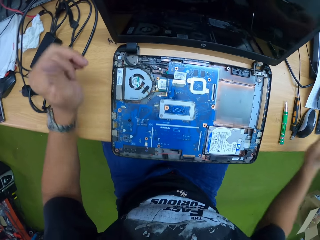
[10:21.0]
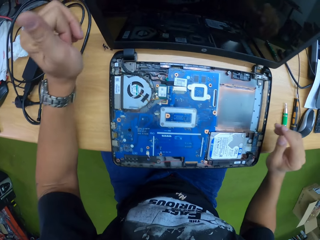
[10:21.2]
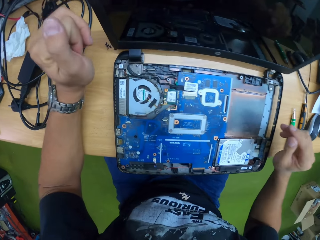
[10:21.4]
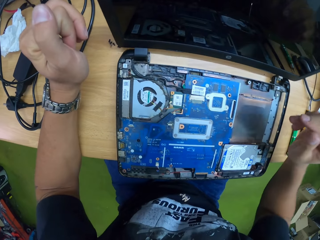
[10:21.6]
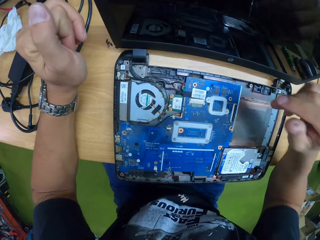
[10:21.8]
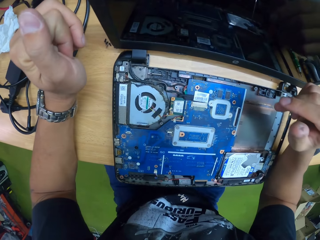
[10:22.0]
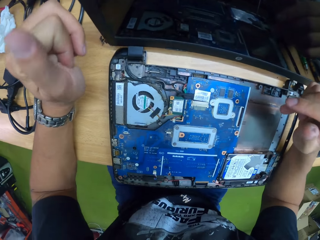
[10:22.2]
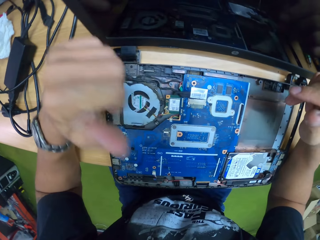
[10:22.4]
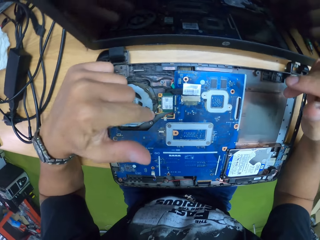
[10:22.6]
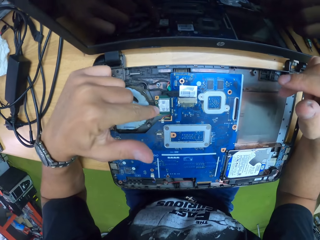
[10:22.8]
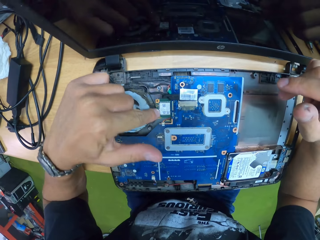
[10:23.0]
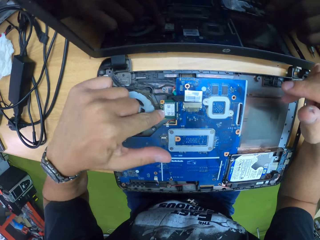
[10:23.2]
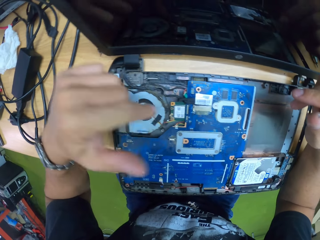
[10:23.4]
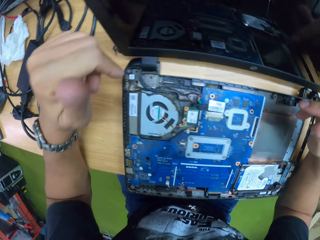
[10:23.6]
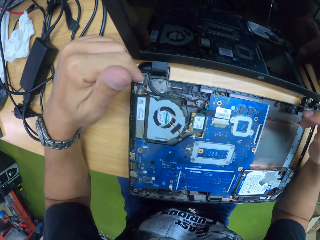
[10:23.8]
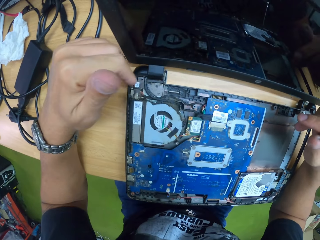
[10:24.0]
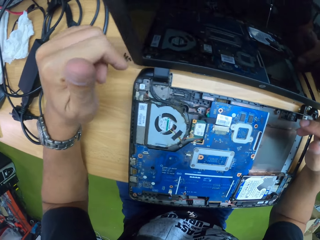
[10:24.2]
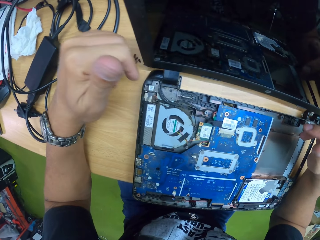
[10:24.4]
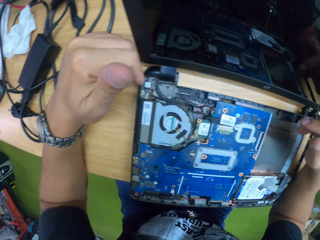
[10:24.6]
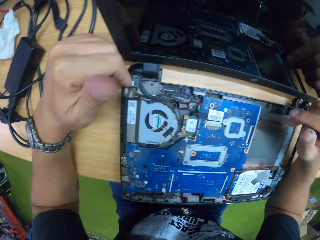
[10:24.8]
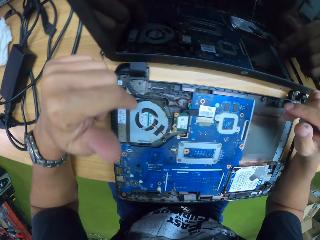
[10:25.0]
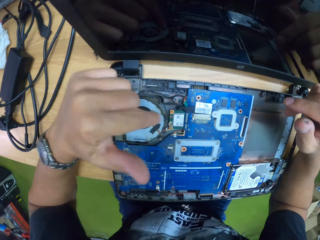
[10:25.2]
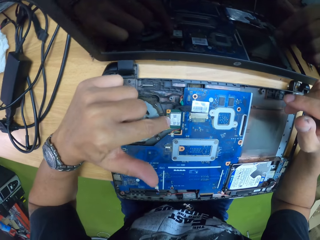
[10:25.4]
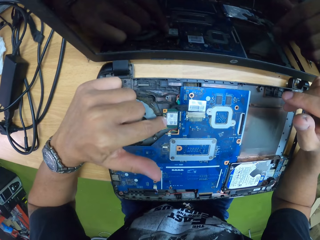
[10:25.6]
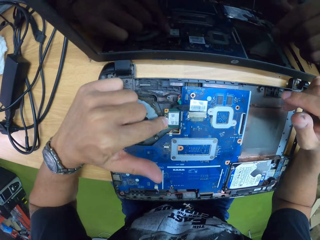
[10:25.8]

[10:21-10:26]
The camera wearer checks the laptop. He touches the cell board of the laptop with his left hand. He checks the laptop.

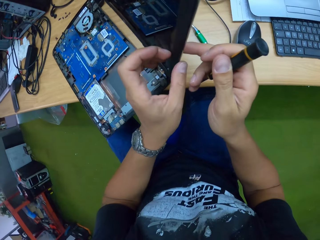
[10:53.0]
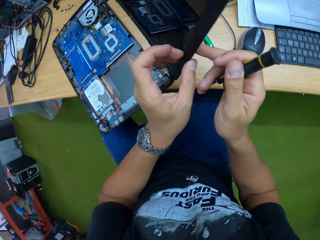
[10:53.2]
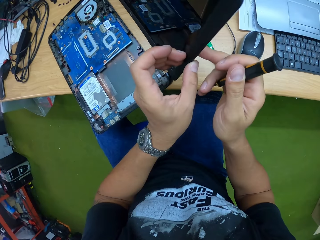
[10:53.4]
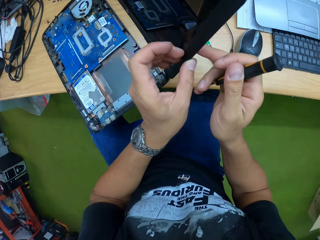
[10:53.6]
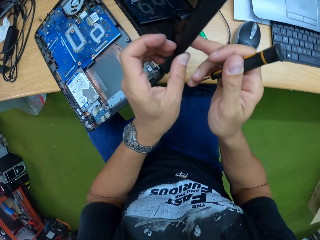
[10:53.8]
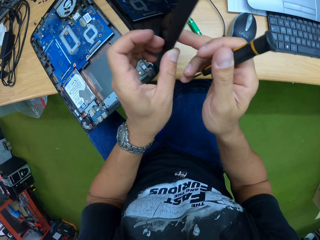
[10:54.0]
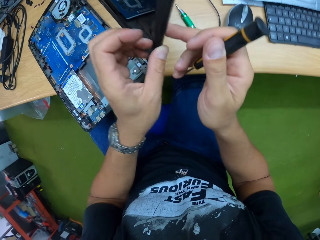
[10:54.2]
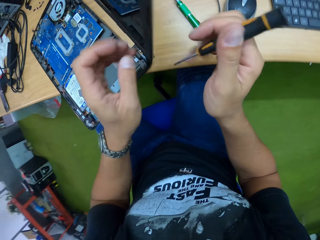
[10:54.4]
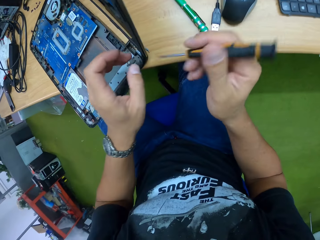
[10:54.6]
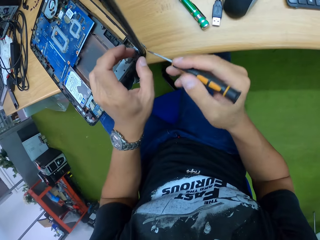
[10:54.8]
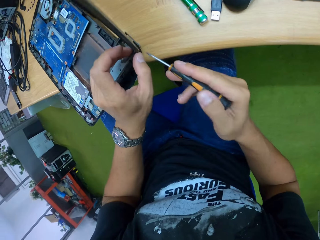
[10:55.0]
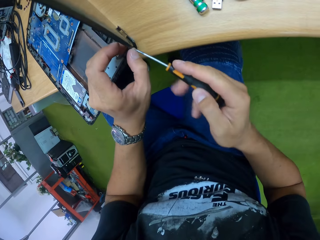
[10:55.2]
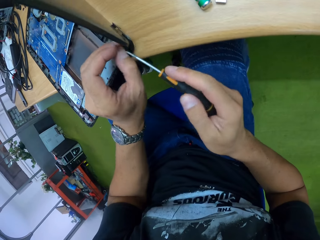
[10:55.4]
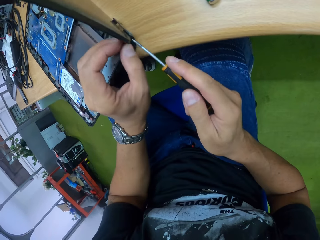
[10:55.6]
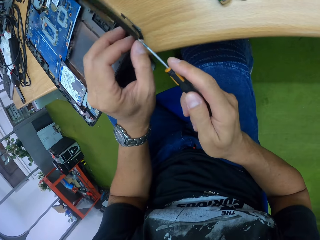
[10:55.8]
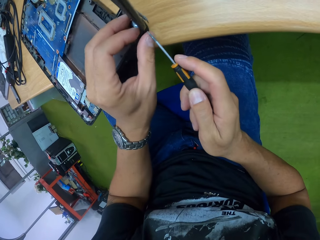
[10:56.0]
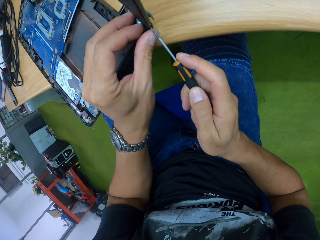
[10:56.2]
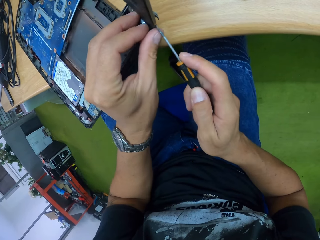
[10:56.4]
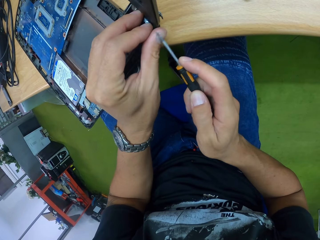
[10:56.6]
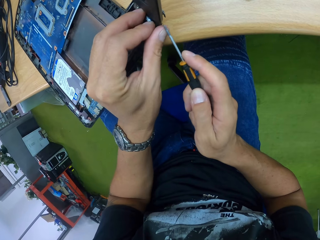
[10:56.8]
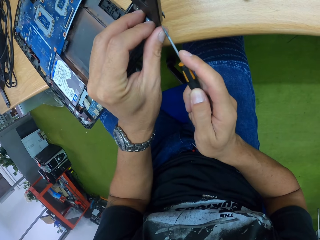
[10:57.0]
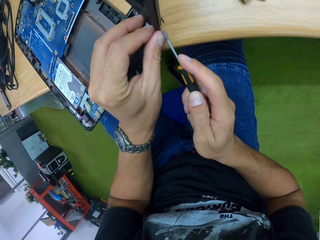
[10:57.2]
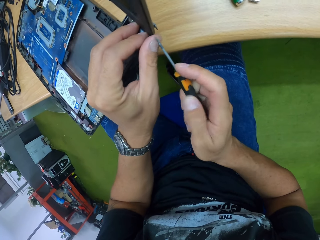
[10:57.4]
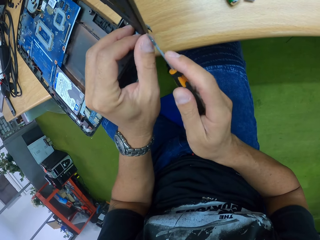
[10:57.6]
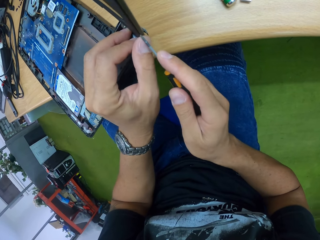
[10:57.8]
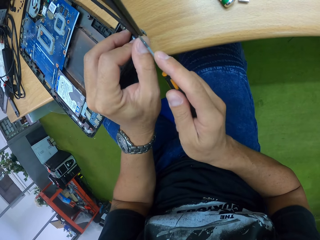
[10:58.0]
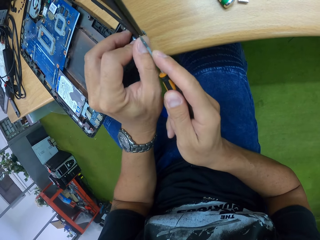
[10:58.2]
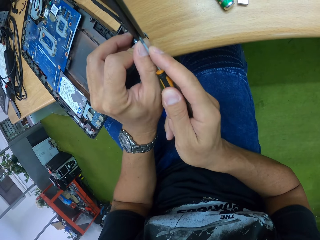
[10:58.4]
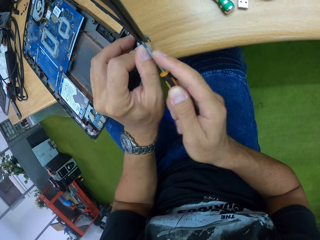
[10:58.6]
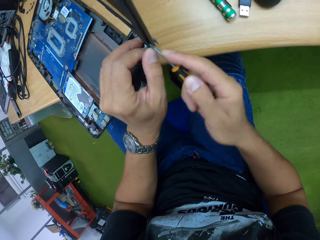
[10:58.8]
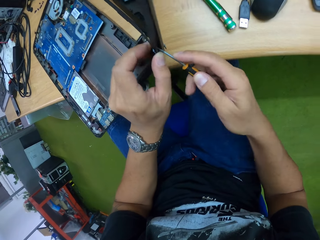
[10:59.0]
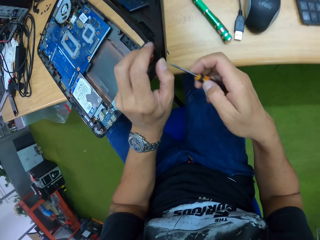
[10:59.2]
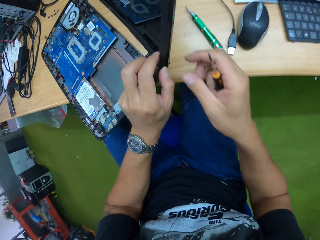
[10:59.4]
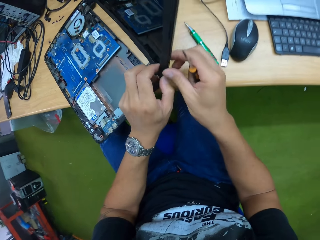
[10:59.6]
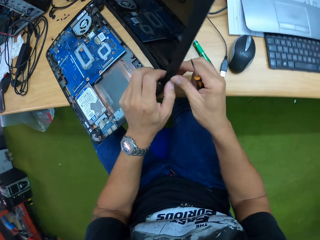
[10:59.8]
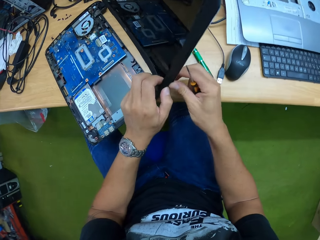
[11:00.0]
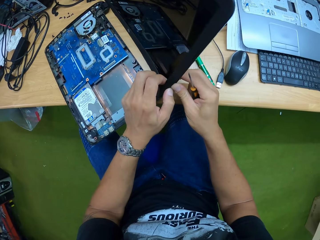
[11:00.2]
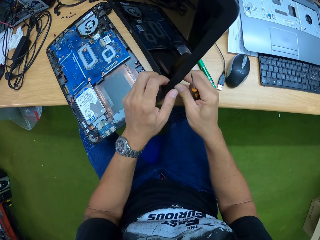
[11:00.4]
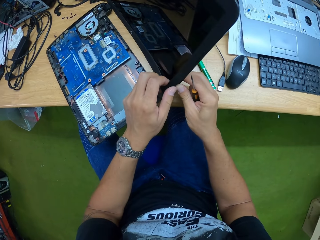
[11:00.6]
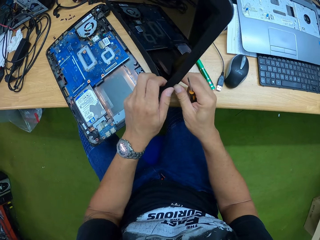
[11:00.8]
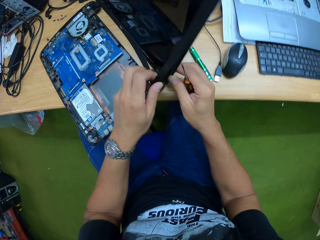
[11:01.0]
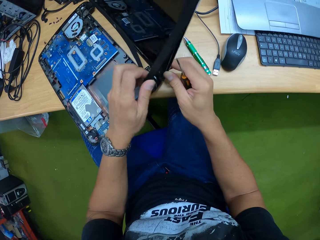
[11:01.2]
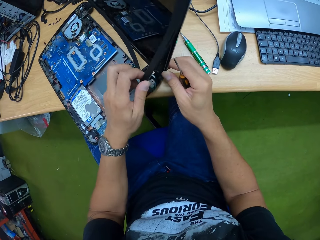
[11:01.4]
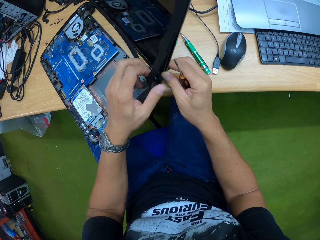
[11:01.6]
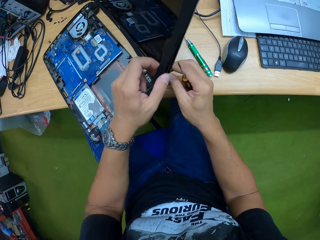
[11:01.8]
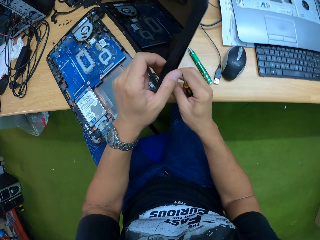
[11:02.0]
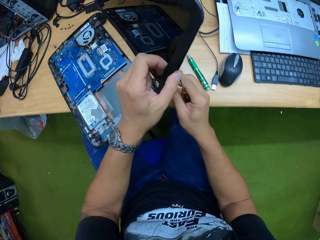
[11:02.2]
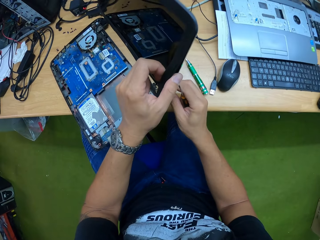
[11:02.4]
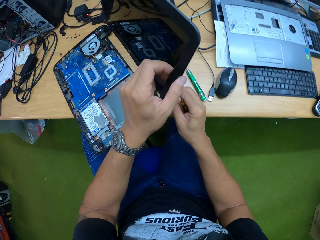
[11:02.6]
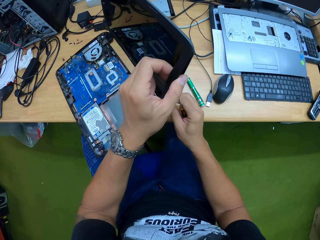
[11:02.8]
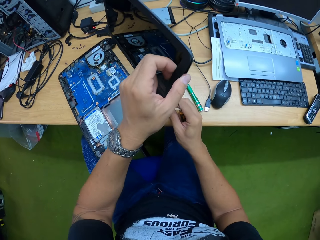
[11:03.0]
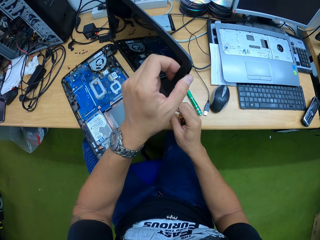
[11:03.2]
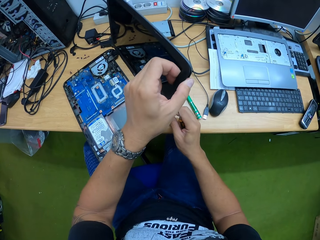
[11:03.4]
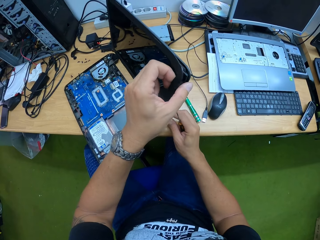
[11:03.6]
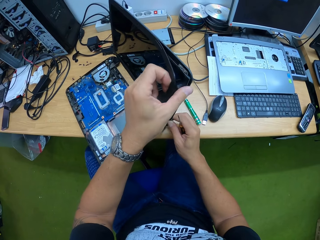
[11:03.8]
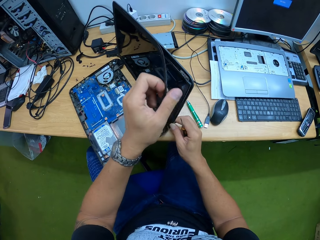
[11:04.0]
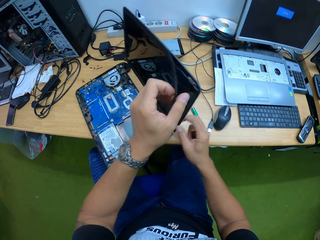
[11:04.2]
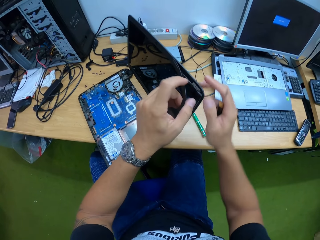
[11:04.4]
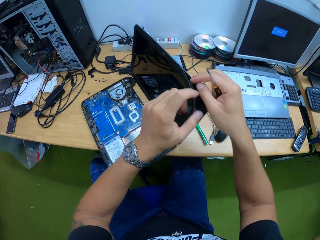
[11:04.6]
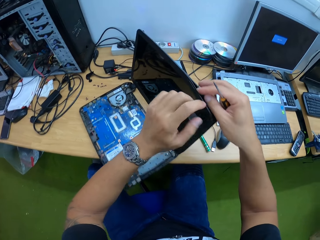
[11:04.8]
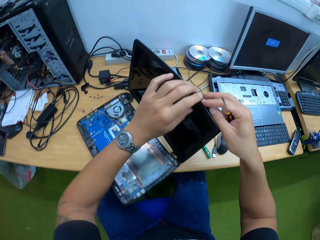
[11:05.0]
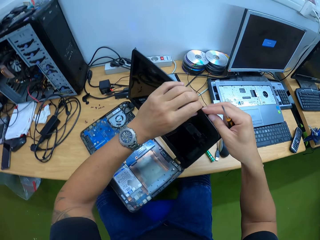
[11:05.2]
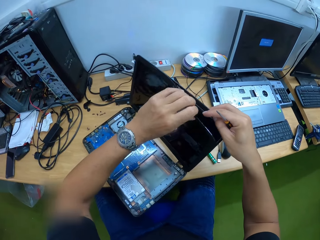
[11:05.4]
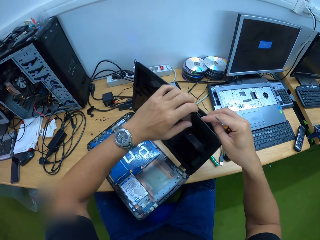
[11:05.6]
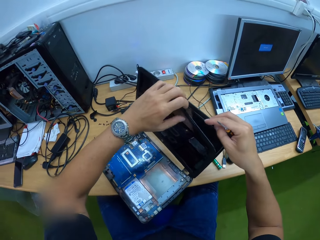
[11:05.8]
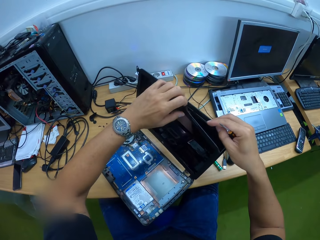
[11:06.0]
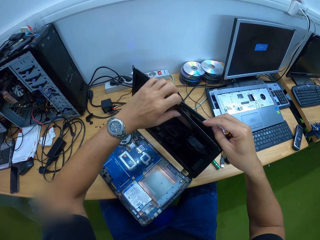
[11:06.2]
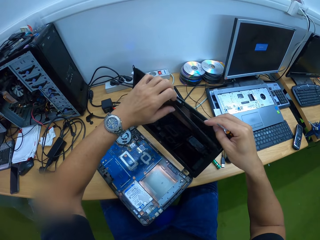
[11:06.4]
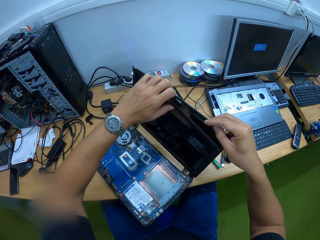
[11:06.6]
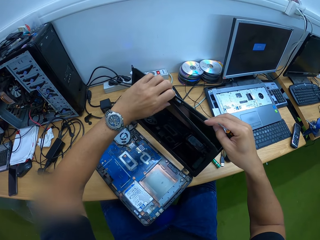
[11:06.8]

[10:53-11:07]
The camera wearer aligns the body cover of the laptop. They separate the body cover and the screen with a screwdriver. They remove the body cover on the screen. They open the laptop screen edges with both hands.

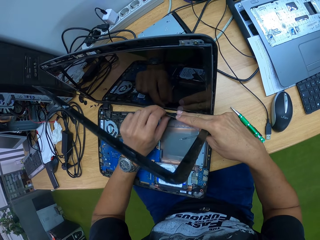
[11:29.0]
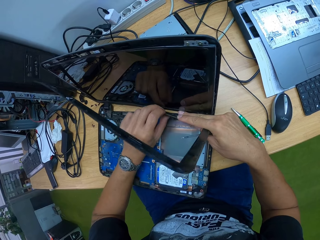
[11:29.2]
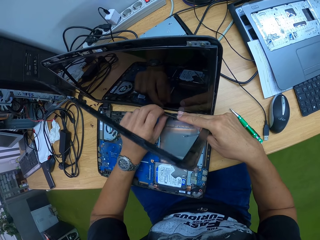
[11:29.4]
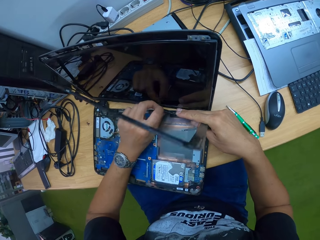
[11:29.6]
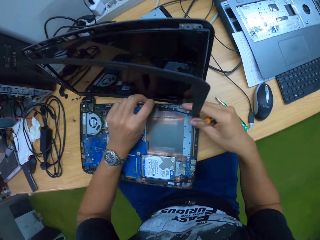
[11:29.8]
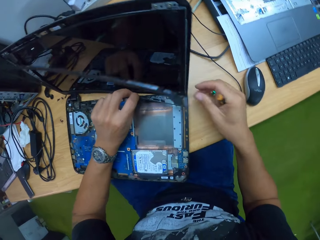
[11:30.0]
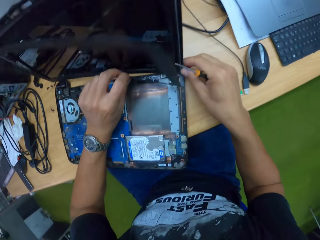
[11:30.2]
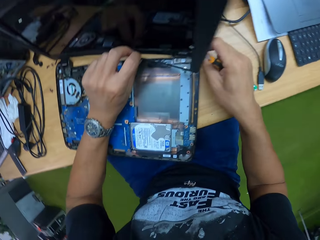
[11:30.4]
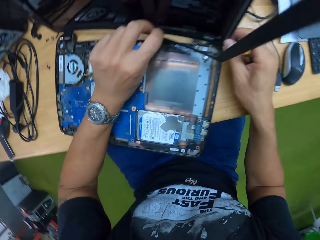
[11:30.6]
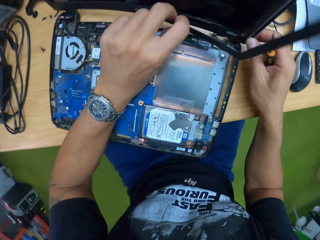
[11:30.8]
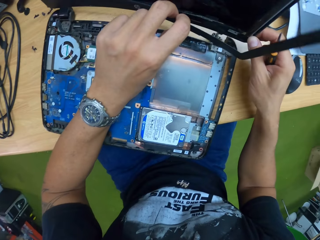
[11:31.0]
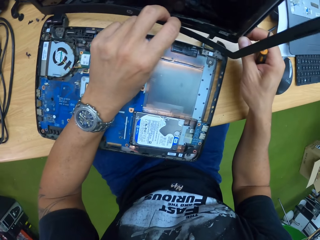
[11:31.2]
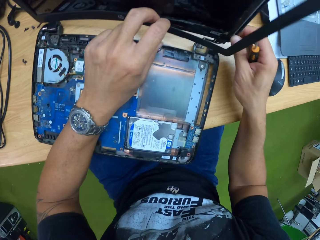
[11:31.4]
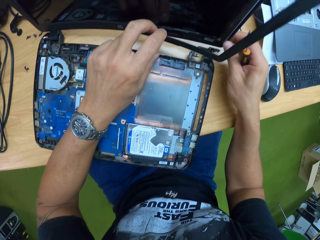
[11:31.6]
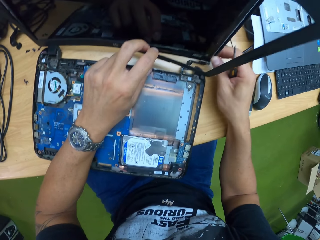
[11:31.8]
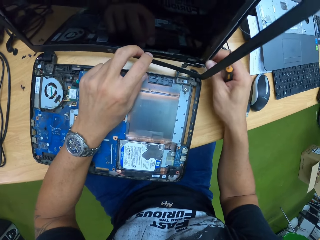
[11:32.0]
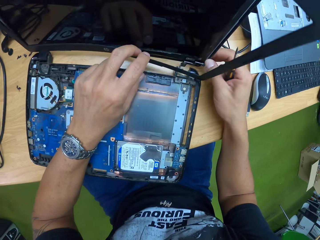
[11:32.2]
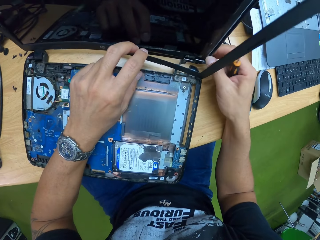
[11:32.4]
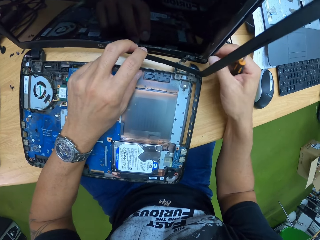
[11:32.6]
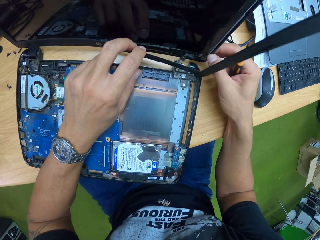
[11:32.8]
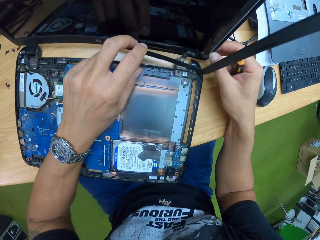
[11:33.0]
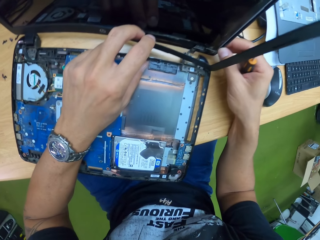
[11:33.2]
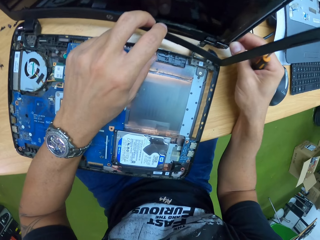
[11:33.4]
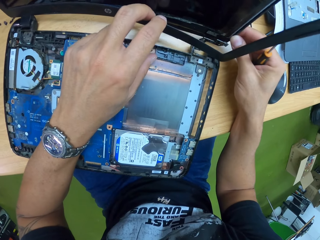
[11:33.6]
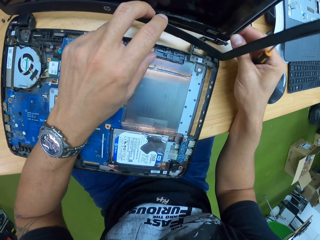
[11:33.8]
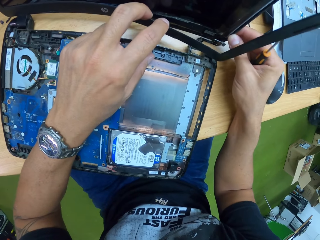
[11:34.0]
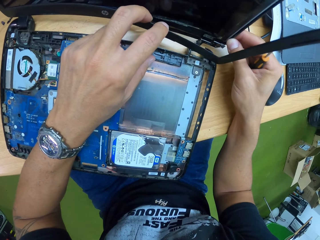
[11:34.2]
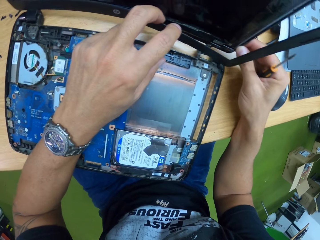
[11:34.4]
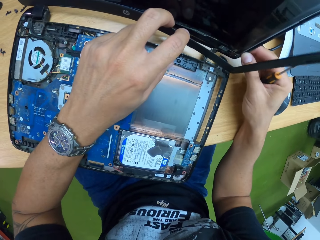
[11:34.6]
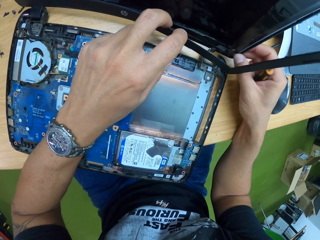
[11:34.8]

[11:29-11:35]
The camera wearer lifts the screen. They fix the screen to the joint.
